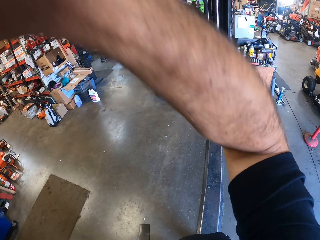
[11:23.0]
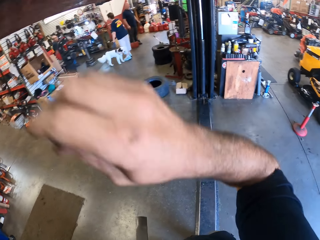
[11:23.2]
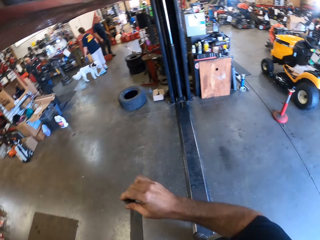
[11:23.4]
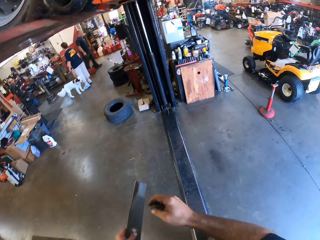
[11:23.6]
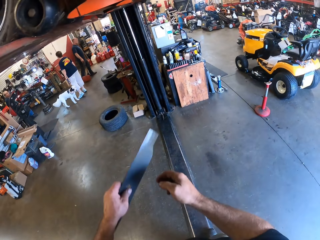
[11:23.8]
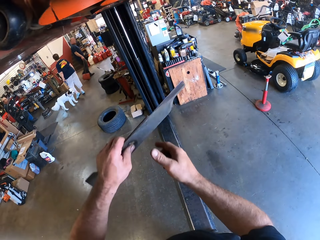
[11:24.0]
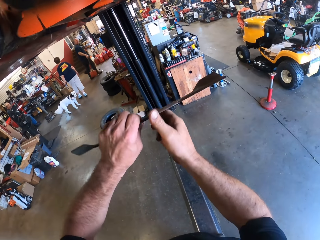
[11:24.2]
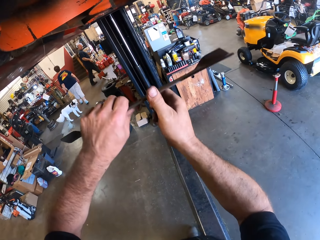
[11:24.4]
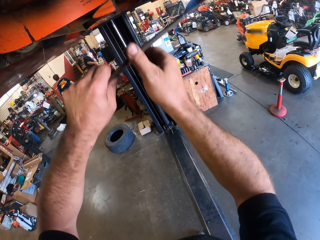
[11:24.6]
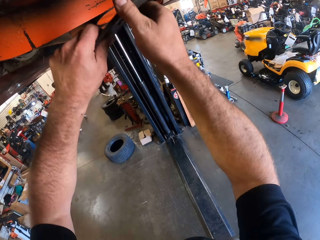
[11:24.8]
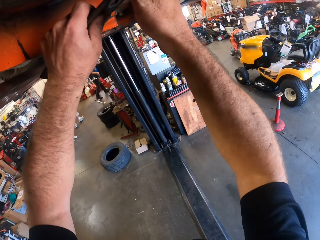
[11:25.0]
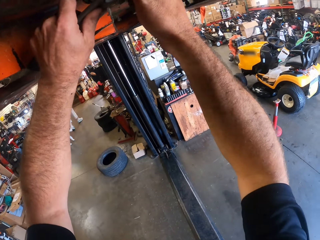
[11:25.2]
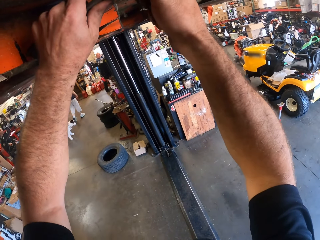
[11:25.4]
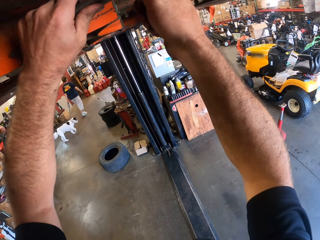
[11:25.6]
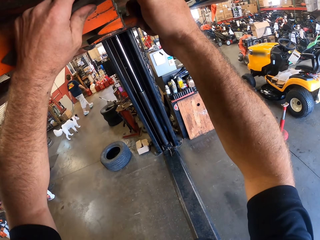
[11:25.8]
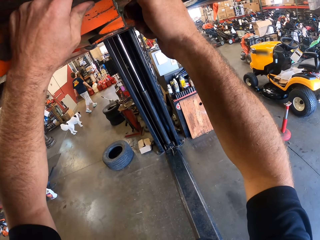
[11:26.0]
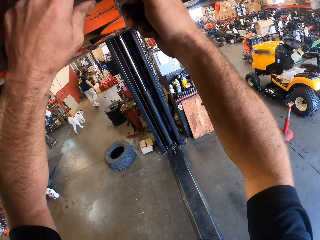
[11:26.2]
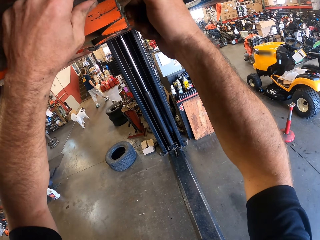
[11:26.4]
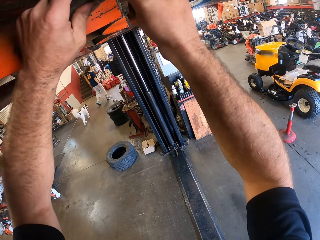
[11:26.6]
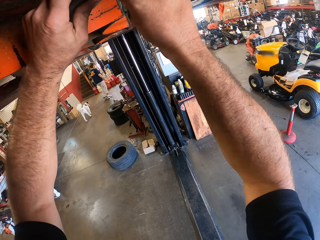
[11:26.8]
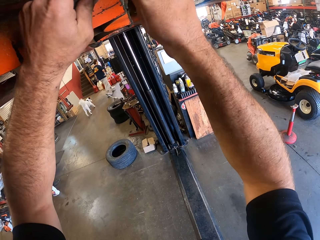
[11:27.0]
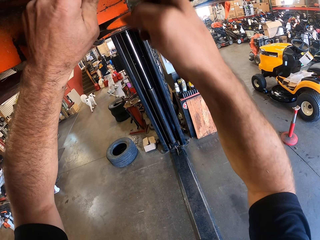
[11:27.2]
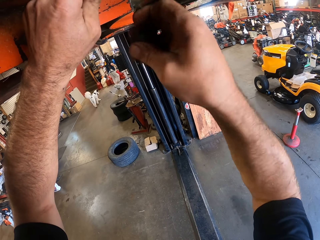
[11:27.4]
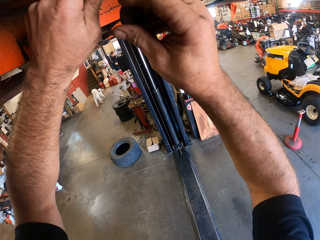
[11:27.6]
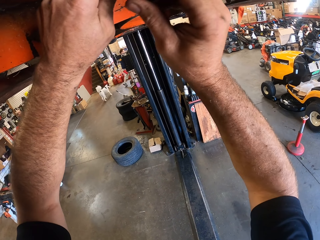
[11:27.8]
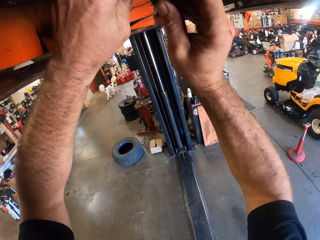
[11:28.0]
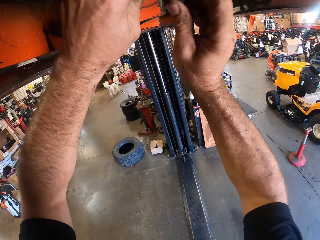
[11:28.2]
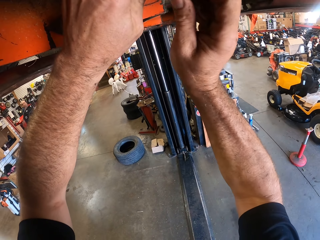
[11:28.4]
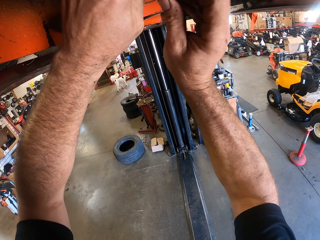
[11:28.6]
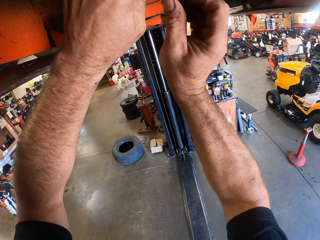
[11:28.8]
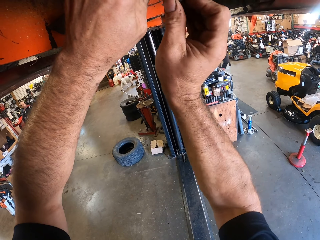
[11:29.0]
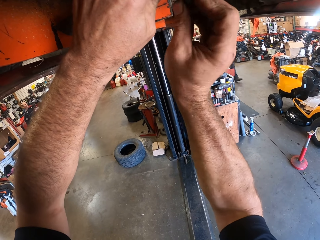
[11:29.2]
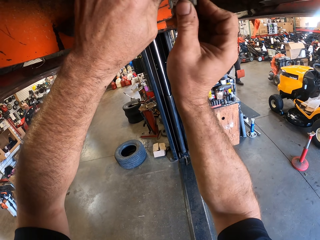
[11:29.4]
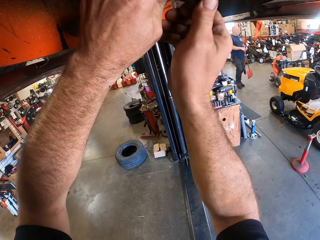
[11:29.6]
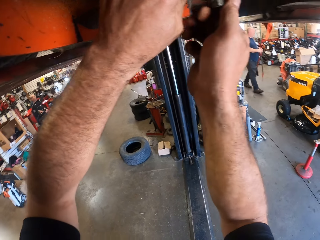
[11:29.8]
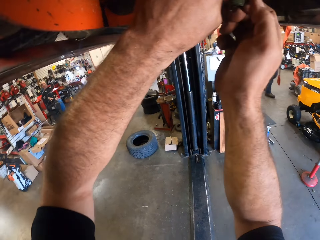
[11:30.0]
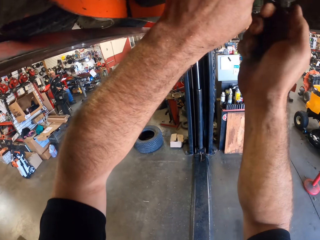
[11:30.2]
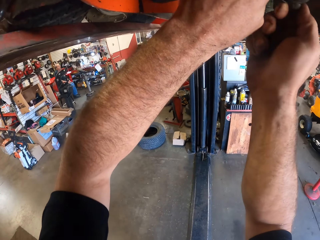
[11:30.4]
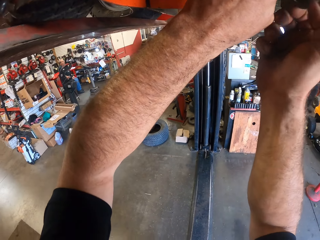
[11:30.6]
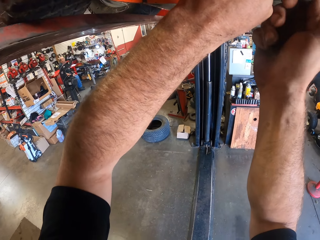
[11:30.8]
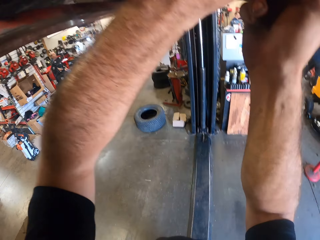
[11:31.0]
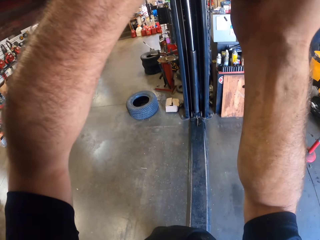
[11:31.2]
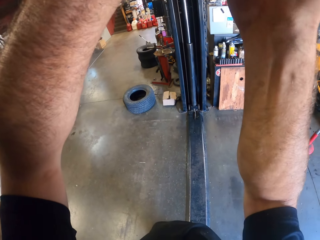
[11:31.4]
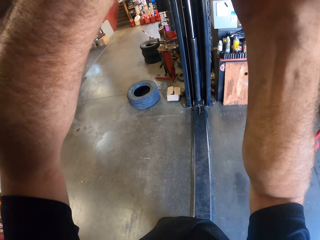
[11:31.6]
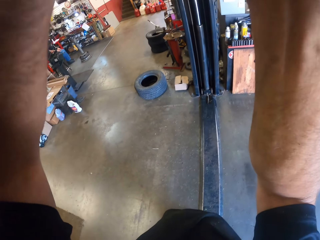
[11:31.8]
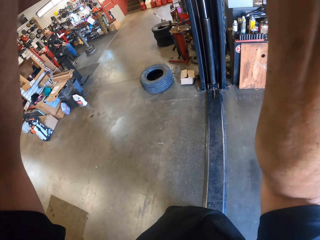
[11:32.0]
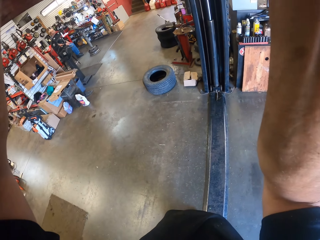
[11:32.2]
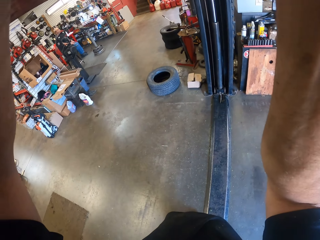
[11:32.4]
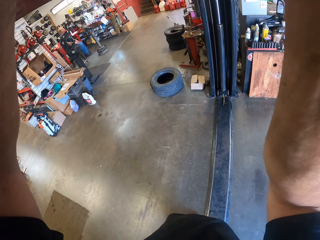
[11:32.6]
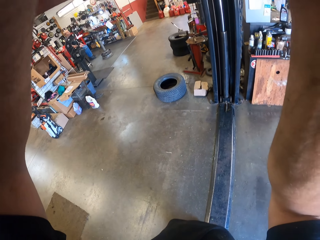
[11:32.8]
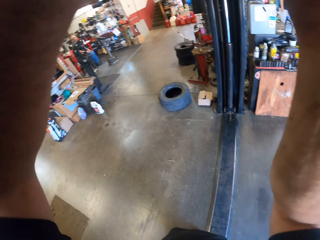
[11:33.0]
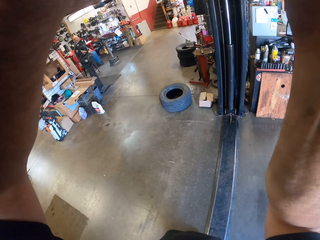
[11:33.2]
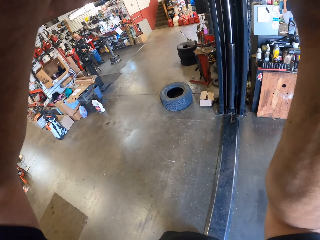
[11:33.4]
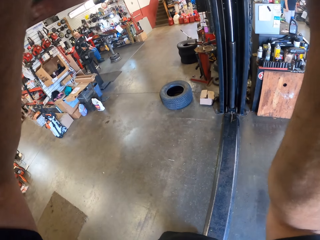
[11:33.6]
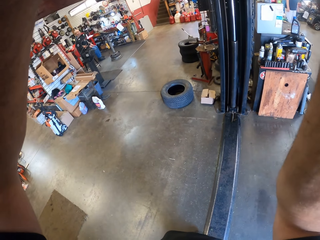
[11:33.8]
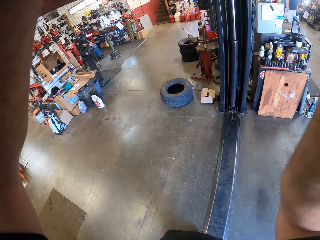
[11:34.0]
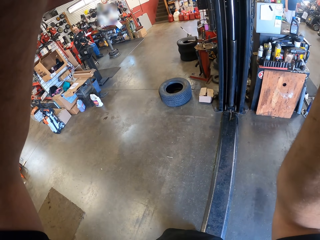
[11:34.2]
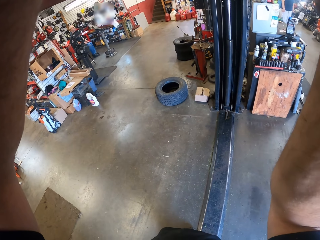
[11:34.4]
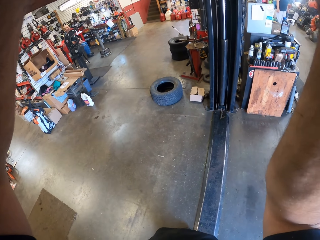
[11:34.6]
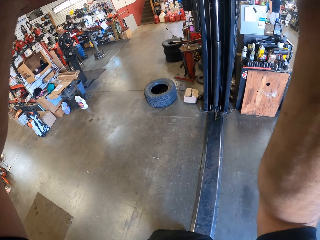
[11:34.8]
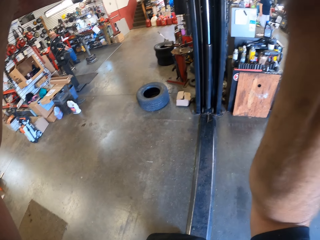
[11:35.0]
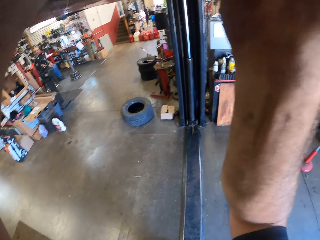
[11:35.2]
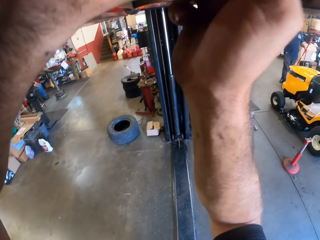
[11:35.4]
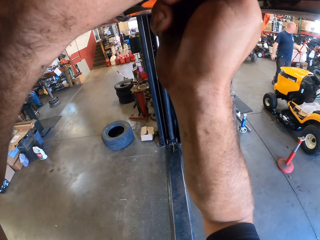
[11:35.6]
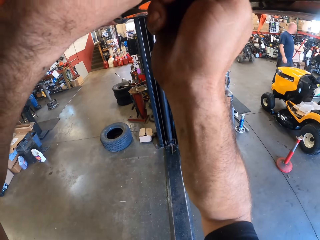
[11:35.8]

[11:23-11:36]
The camera wearer sets the lawnmower blade under the lawnmower. They hold the metal. They lift the metal. They fix the metal. They screw the lawnmower blade to the lawnmower with the bolt. They put something on the metal. They fix the metal. They look at the floor.

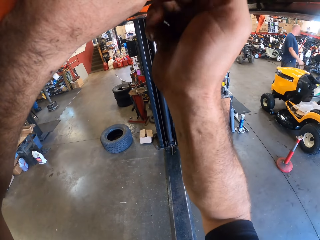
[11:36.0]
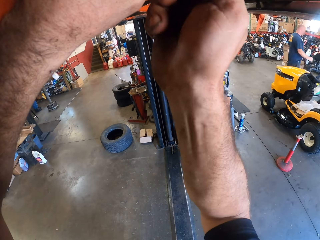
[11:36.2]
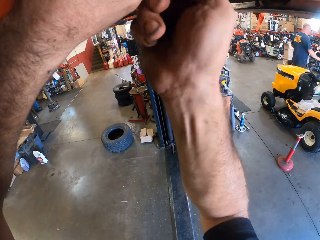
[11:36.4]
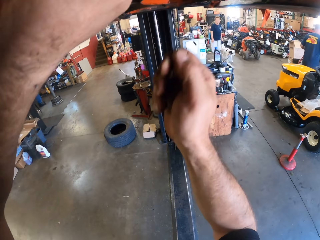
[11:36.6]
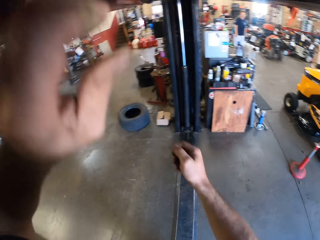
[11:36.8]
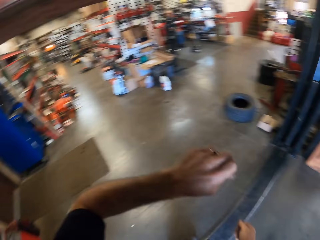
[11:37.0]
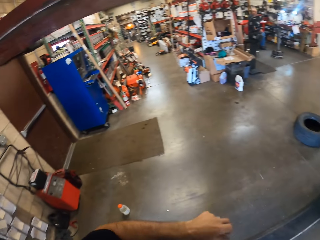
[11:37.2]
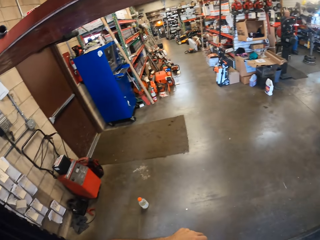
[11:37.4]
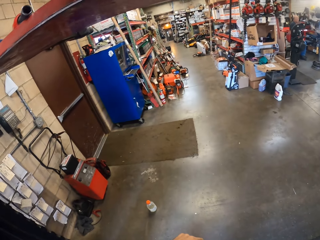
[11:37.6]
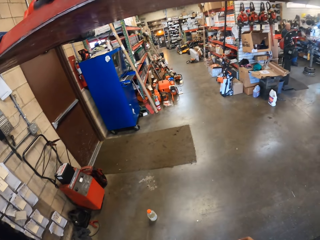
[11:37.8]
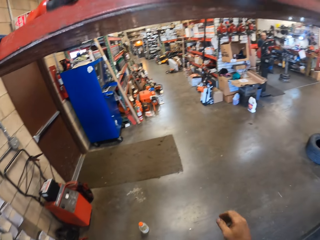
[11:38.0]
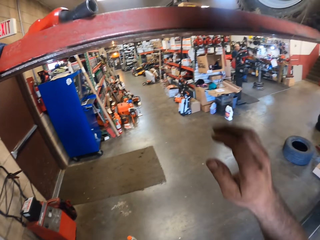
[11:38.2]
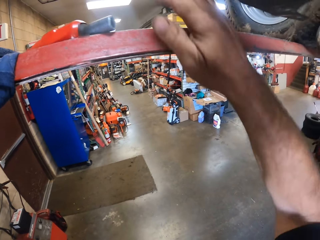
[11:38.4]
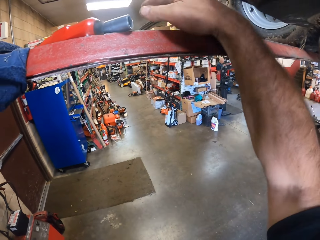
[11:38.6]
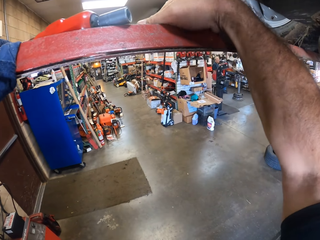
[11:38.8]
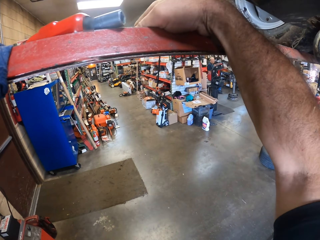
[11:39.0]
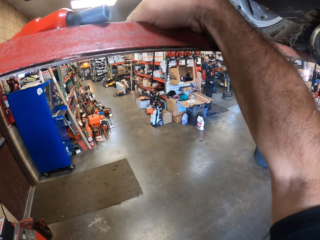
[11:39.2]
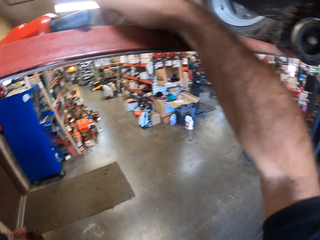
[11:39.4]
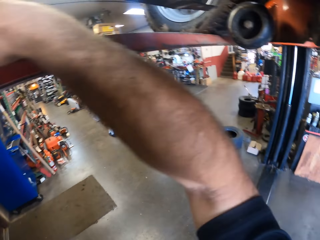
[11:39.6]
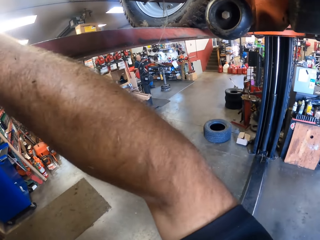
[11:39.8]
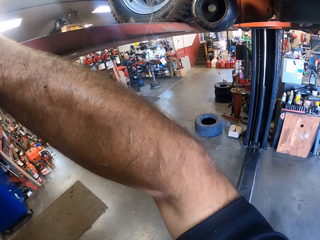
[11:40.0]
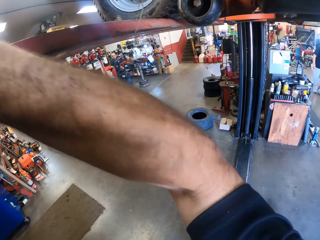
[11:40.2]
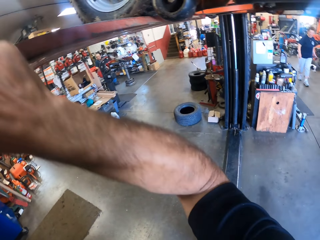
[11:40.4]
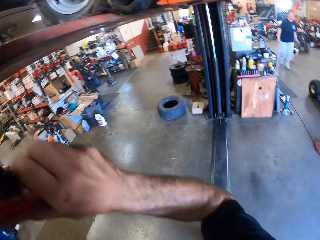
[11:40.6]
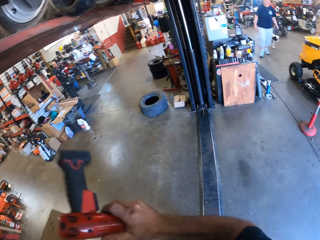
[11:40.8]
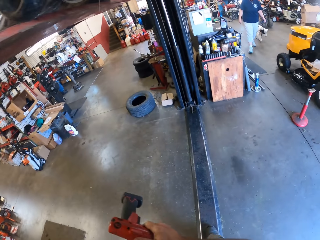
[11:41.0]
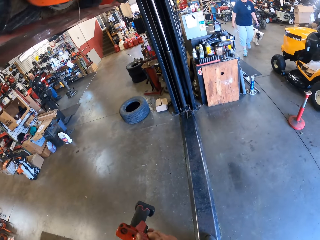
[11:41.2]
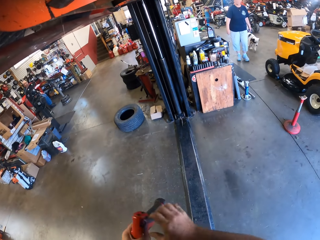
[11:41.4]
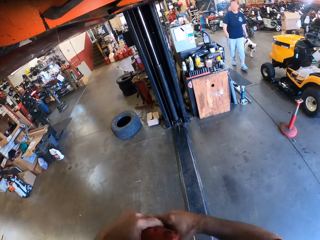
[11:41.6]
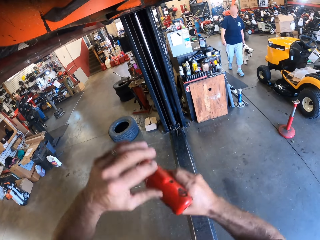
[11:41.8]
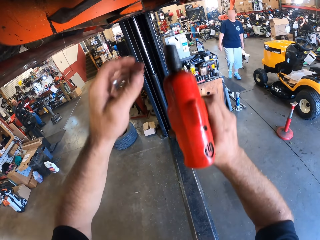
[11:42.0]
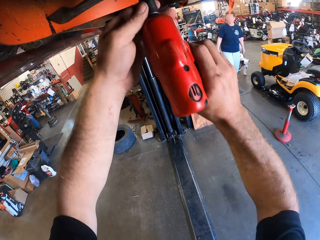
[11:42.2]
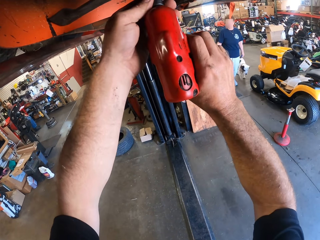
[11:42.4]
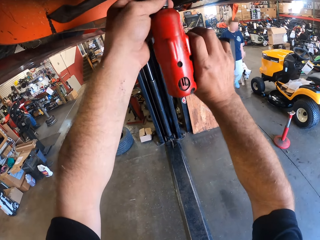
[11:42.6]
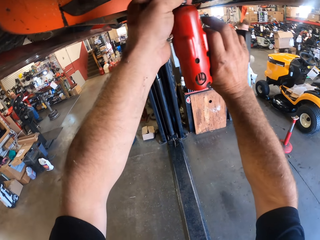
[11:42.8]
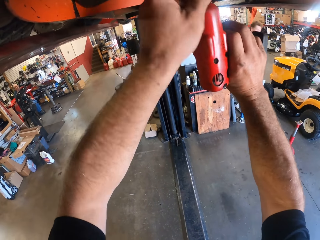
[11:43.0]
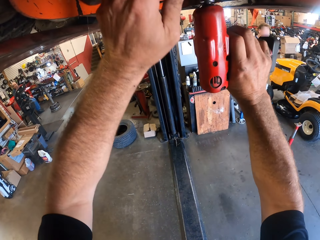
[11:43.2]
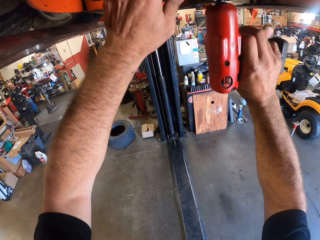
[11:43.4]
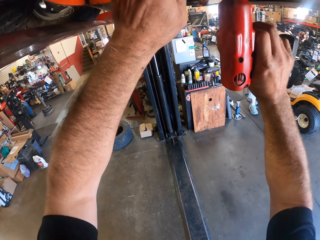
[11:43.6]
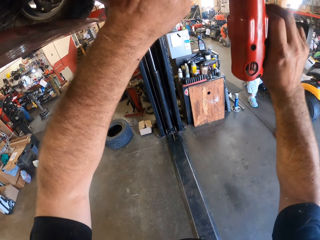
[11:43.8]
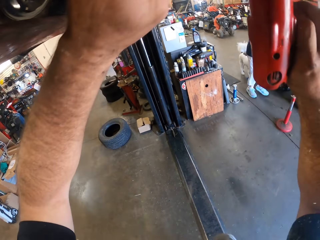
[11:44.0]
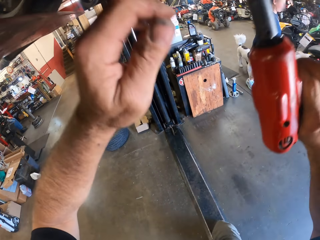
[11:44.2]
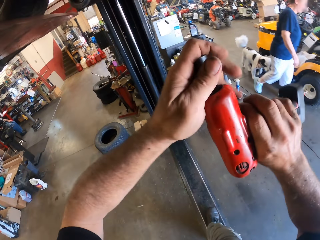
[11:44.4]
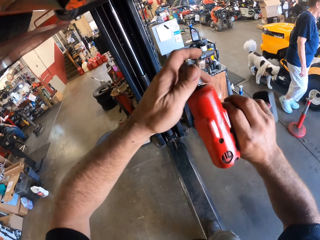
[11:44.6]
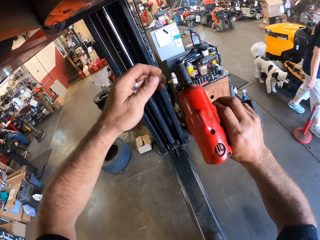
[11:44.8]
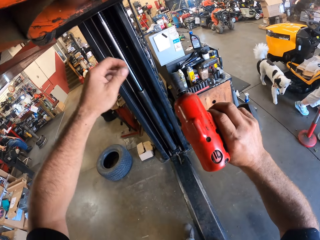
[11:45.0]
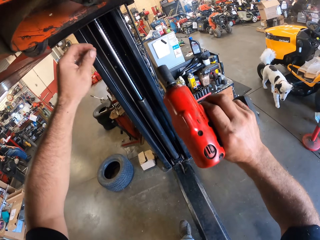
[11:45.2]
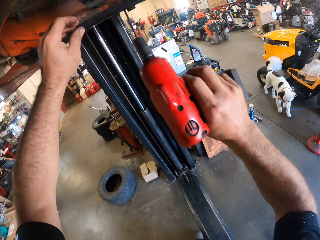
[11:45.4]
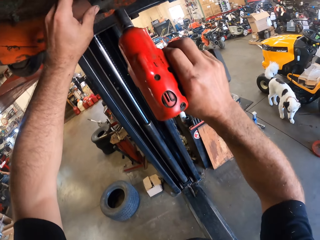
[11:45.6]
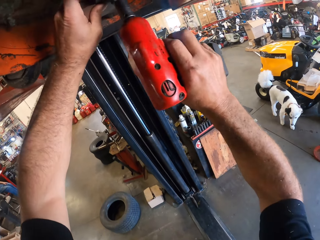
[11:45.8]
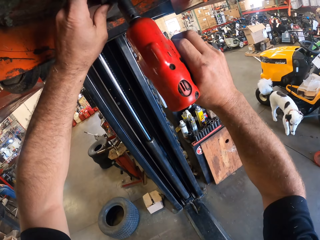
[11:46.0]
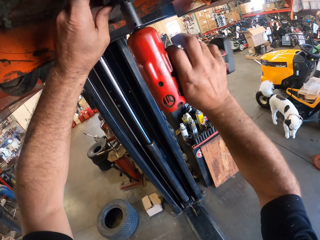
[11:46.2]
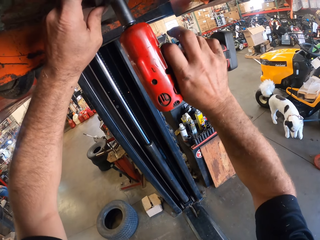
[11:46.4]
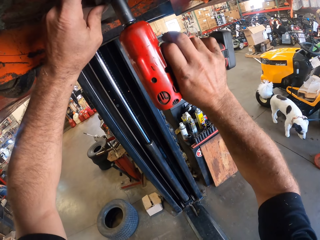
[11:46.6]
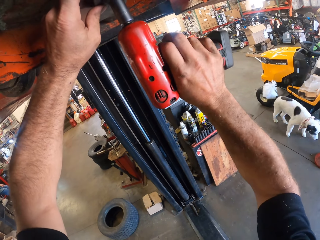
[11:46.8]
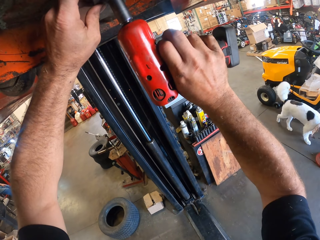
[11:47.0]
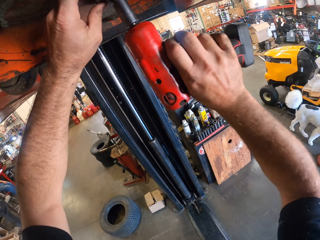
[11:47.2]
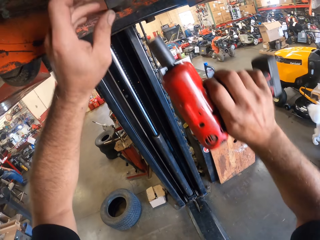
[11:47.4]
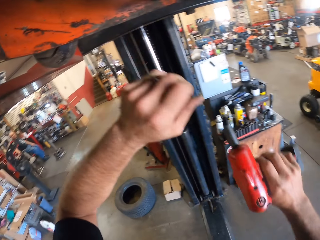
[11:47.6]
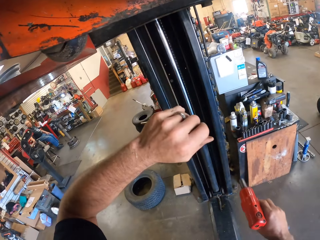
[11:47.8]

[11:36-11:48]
The camera wearer picks up a cordless driver from the top of the shelf. They lift the hand. They put the hand on the metal. They hold the impact wrench with hands. They screw the bolt into the lawnmower with the cordless driver. They hold the impact wrench with hands again. They fix the metal. They touch the tip of the cordless driver. They hold the impact wrench with hands. They screw the other bolt into the lawnmower with the cordless driver. They hold the impact wrench with hand. They fix the metal.
